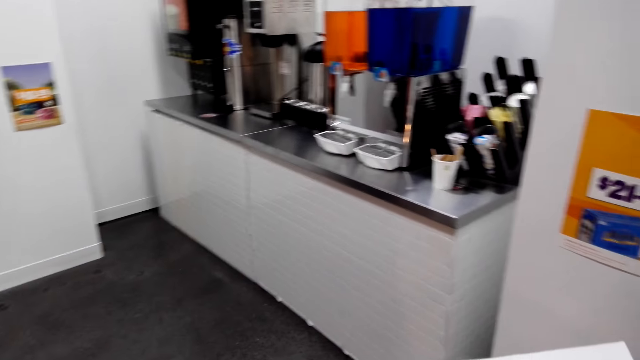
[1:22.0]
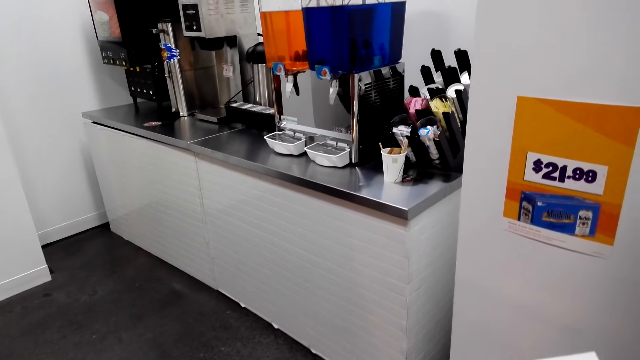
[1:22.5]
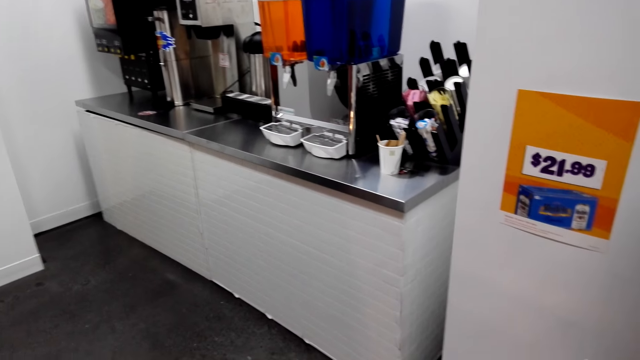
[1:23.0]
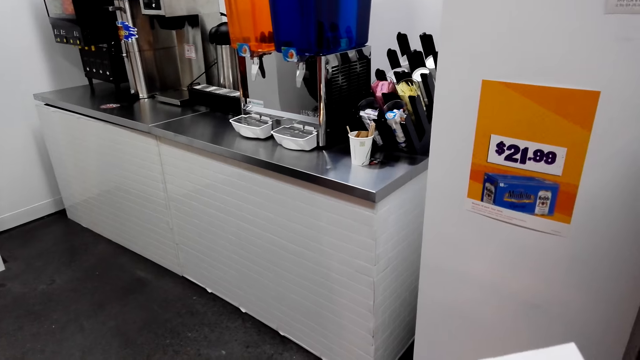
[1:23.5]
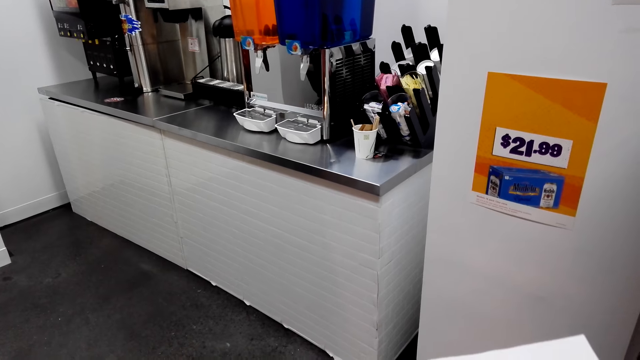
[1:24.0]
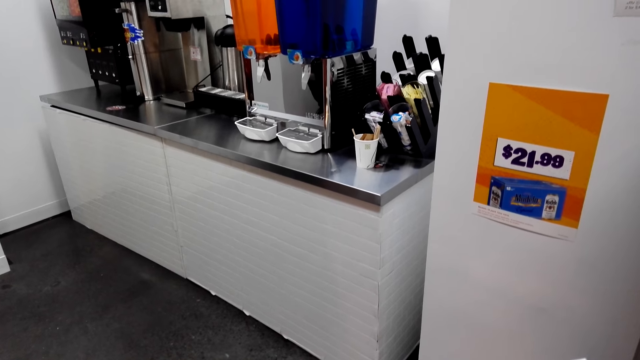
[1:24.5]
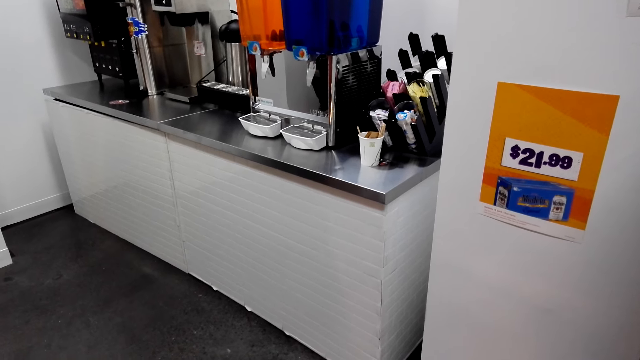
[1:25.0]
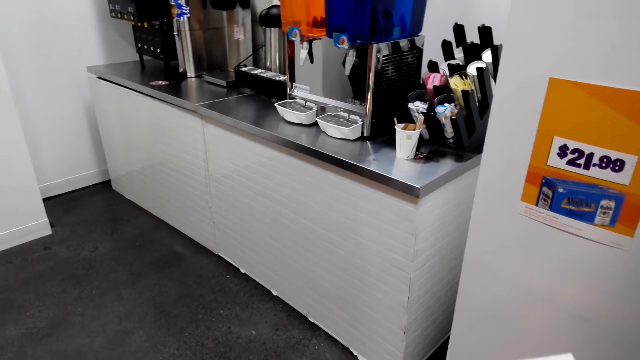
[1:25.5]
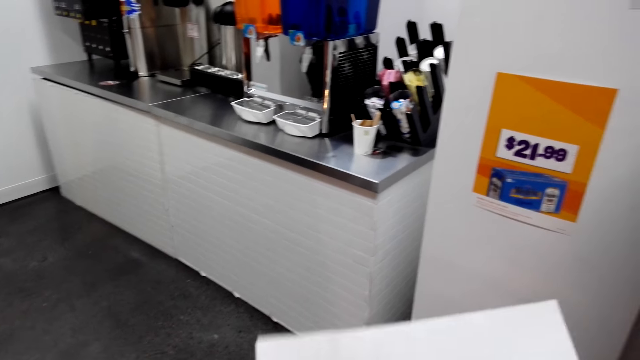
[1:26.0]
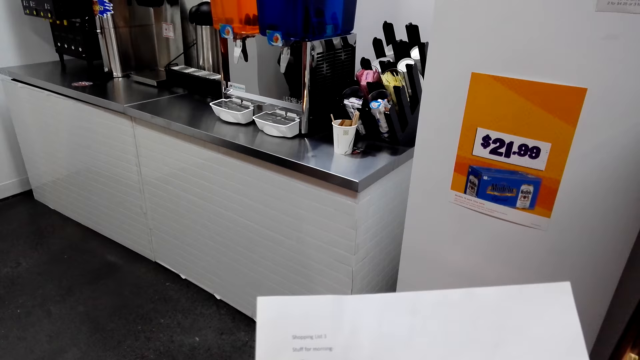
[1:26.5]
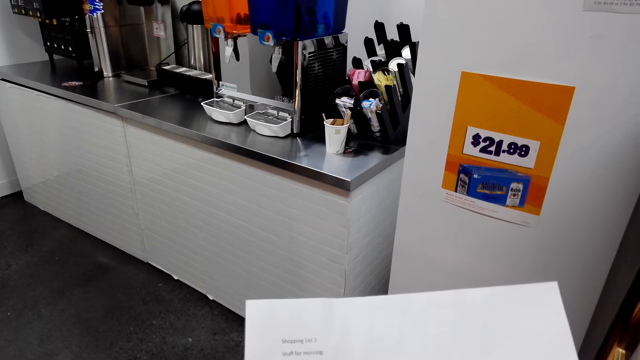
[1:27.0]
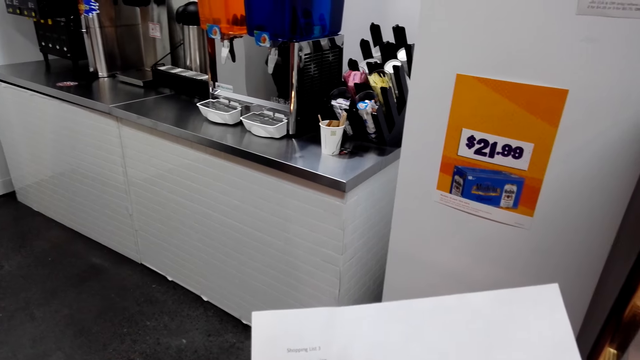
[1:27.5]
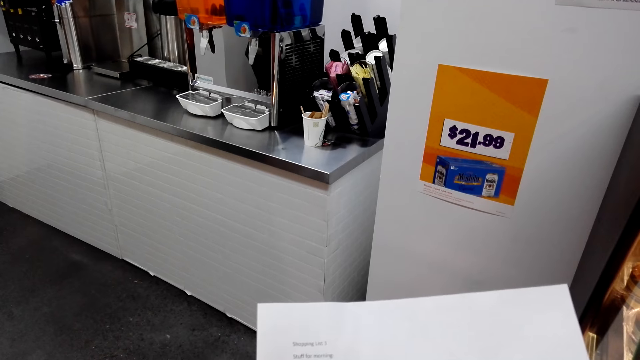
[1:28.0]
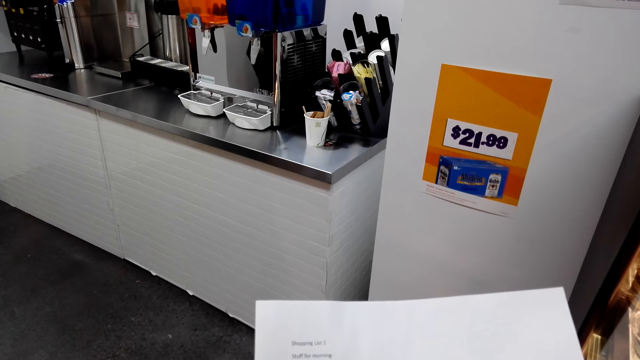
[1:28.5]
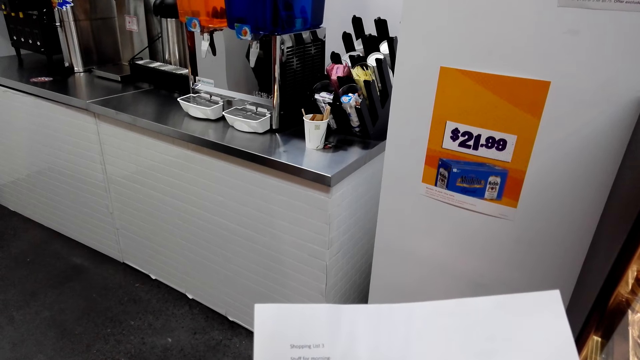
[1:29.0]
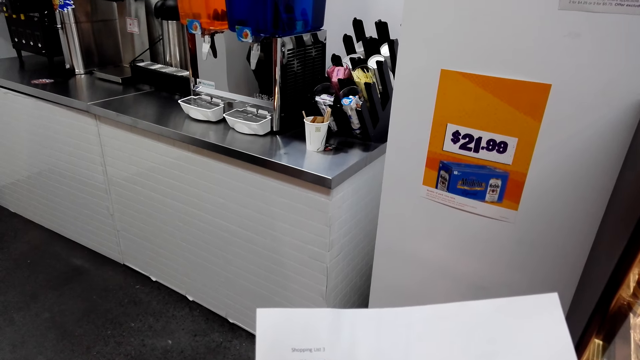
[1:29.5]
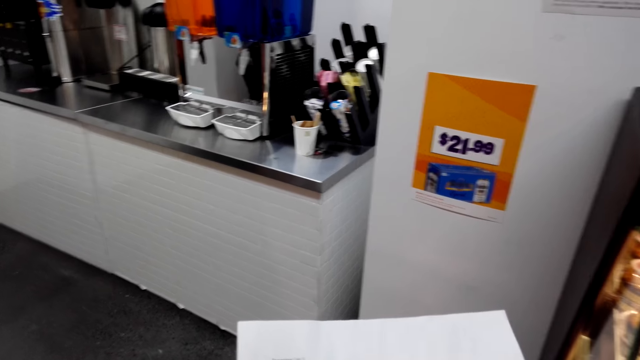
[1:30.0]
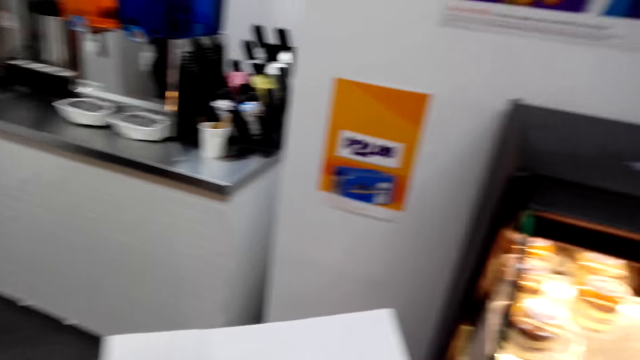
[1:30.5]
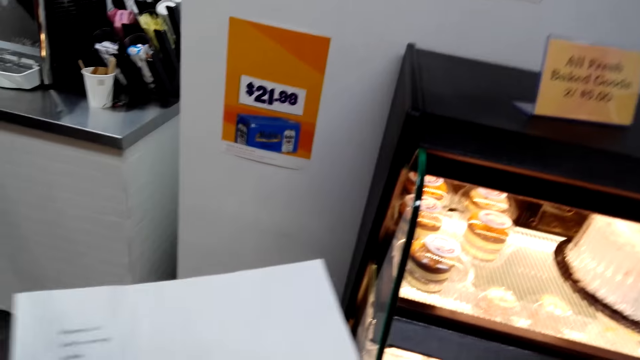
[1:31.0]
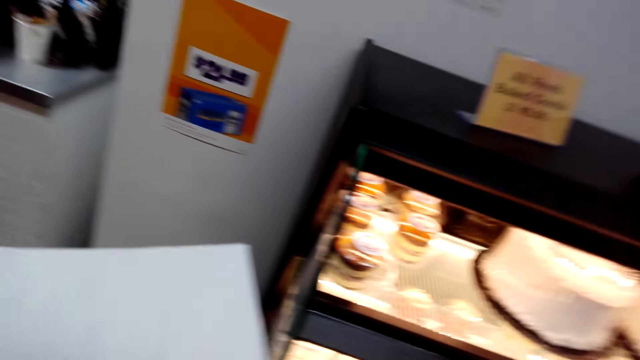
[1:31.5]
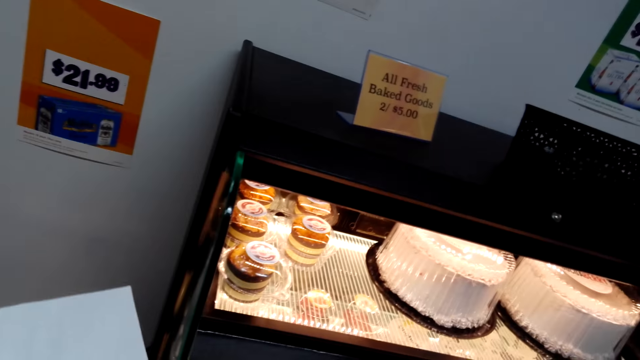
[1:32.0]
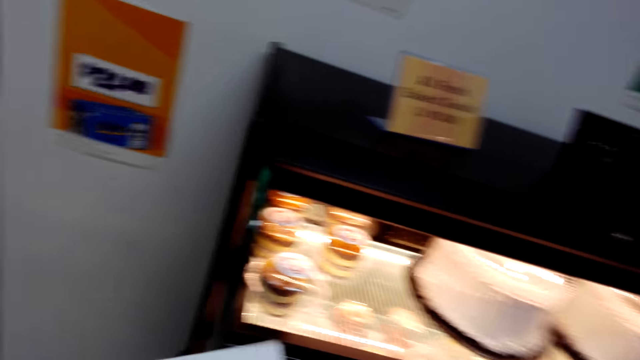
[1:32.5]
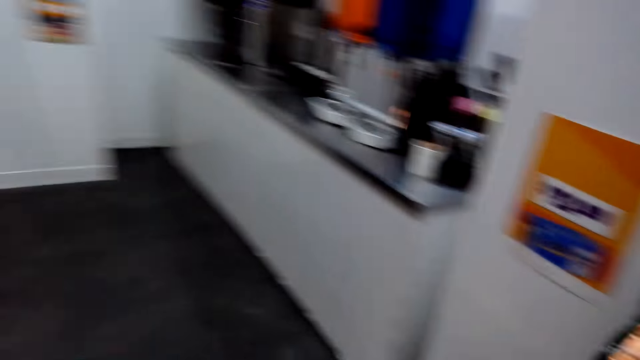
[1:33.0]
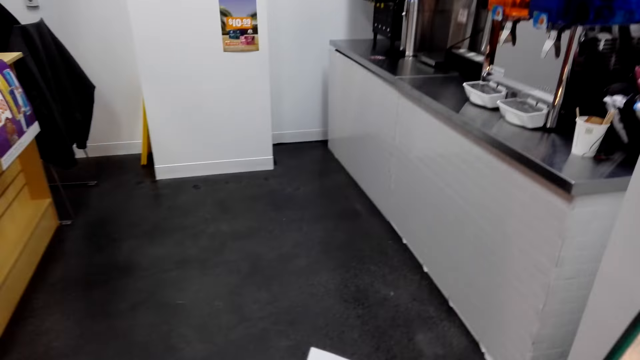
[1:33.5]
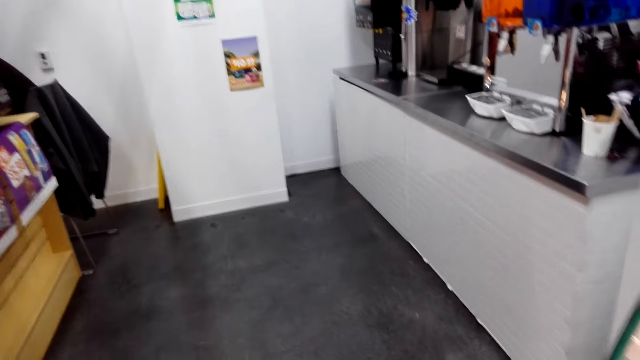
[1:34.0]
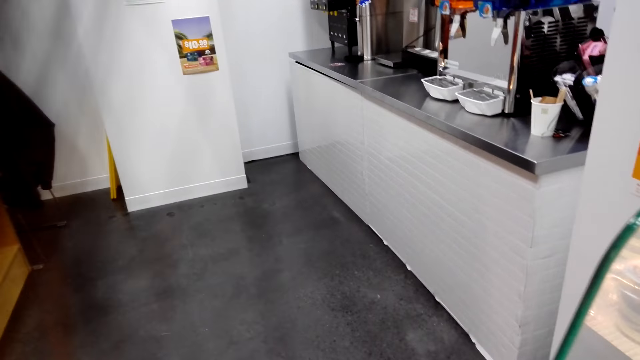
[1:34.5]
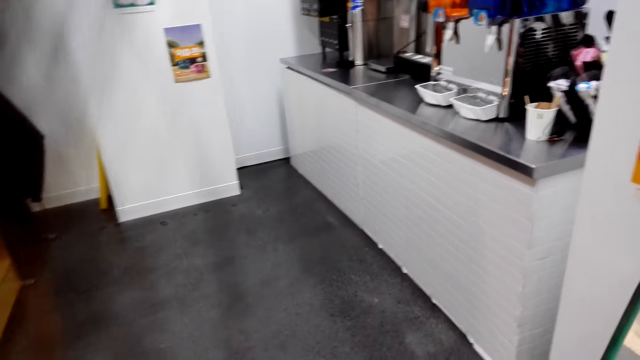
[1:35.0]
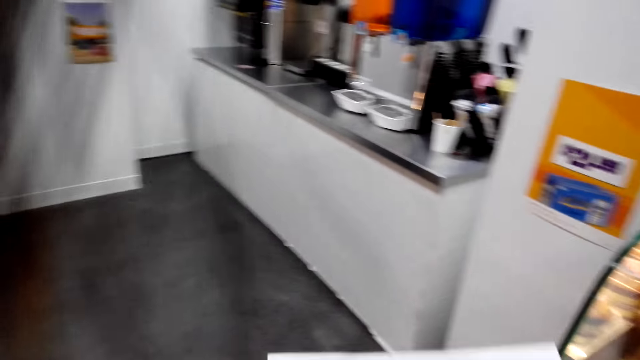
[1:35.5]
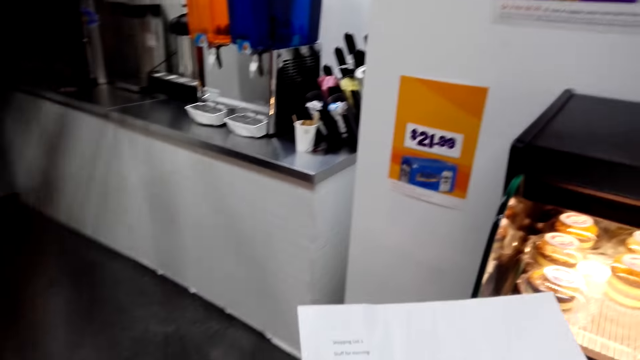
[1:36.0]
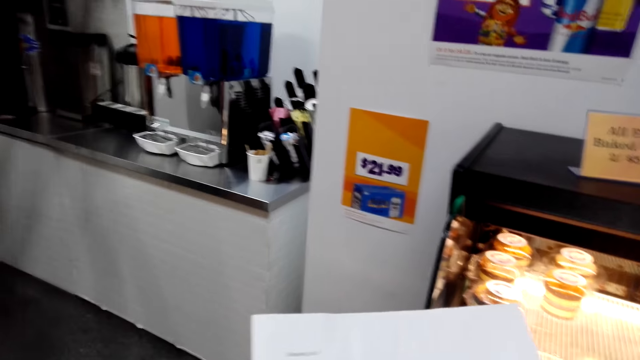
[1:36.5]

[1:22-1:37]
The camera wearer reads the paper. They look around.

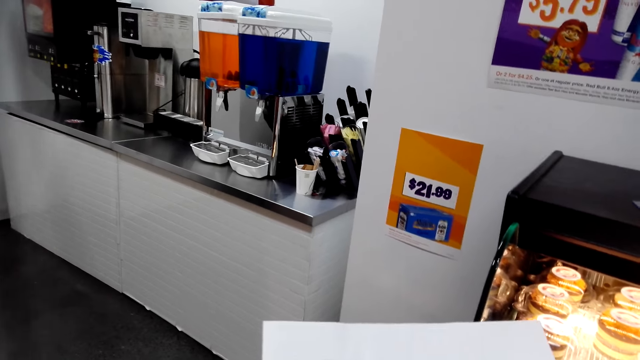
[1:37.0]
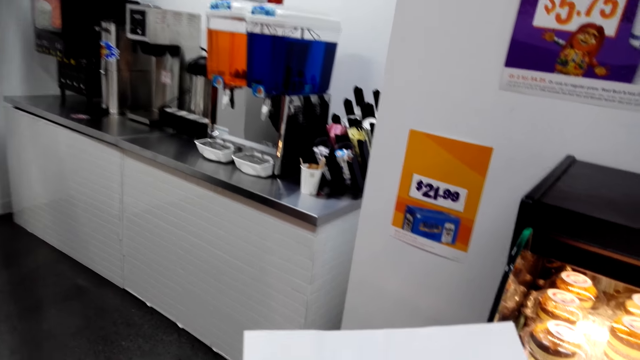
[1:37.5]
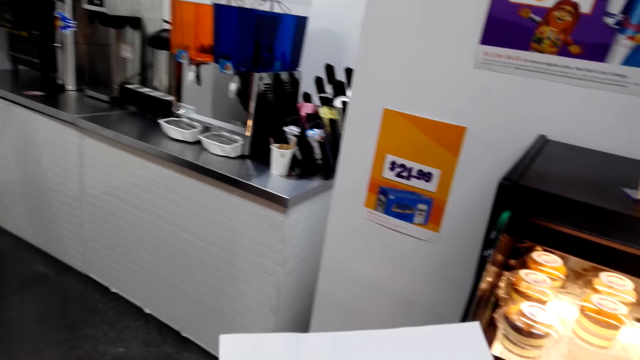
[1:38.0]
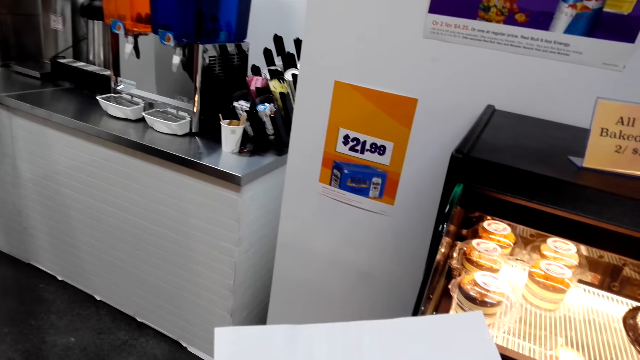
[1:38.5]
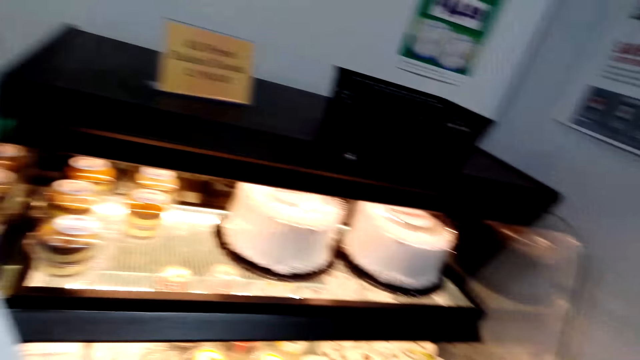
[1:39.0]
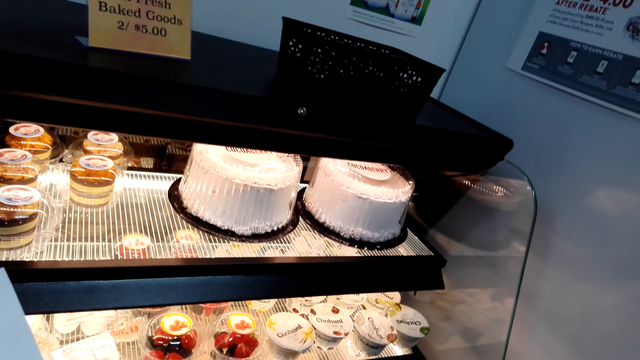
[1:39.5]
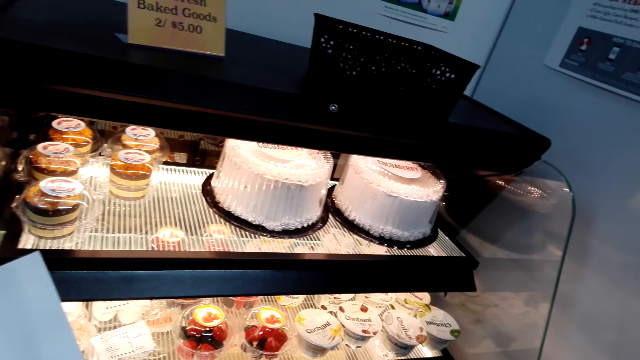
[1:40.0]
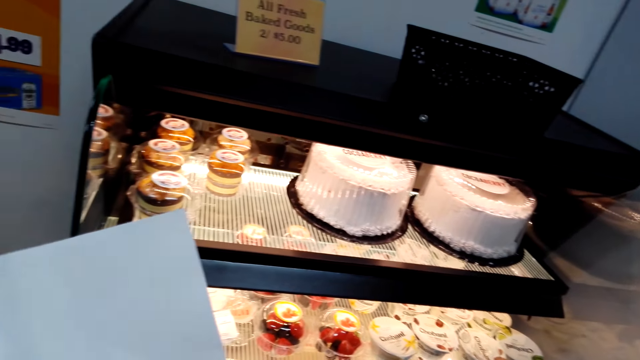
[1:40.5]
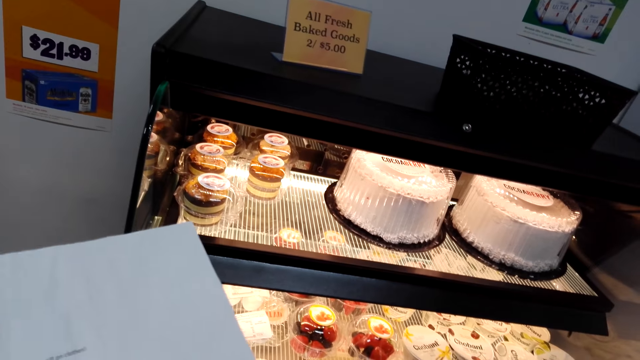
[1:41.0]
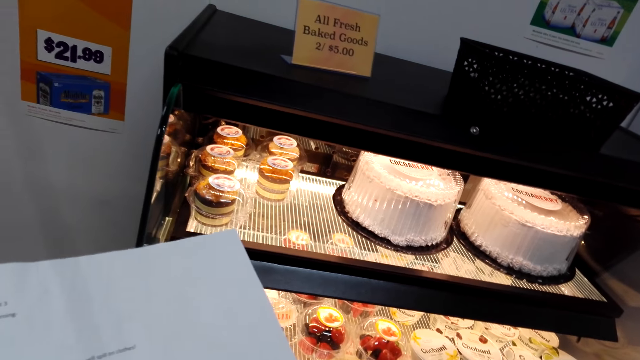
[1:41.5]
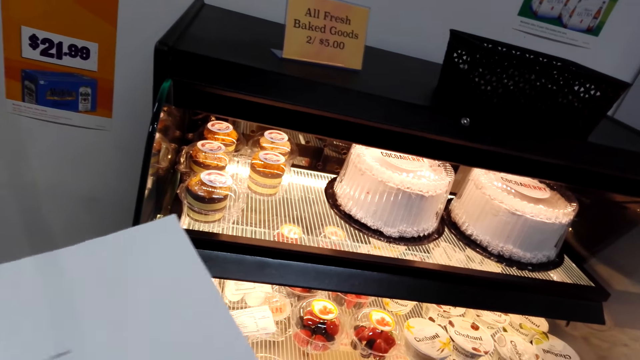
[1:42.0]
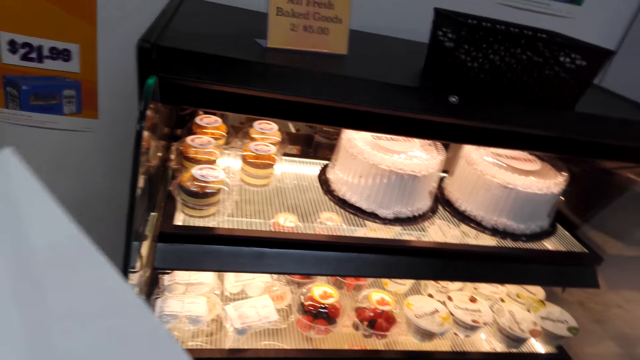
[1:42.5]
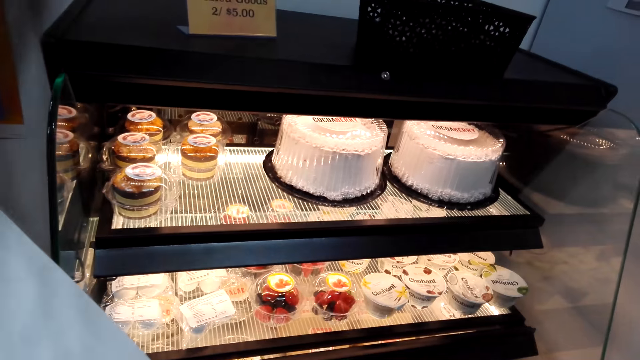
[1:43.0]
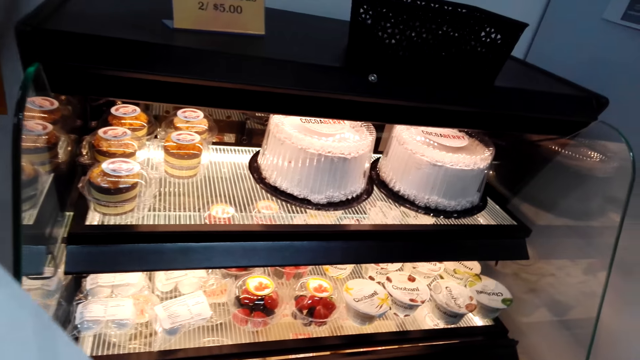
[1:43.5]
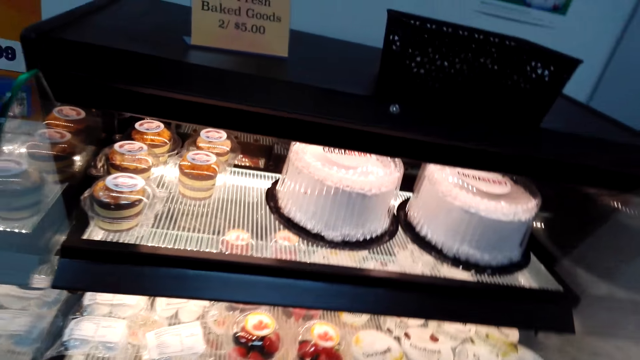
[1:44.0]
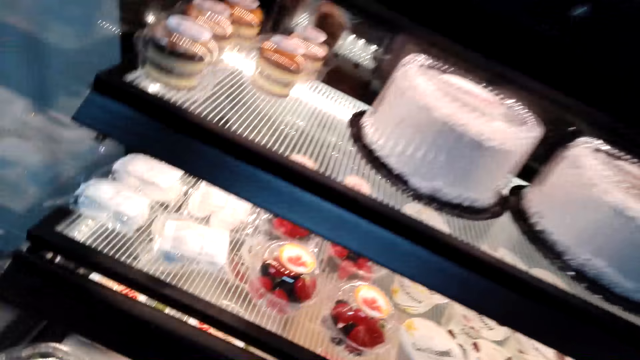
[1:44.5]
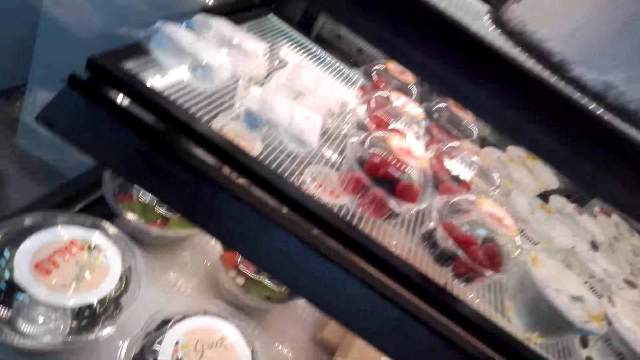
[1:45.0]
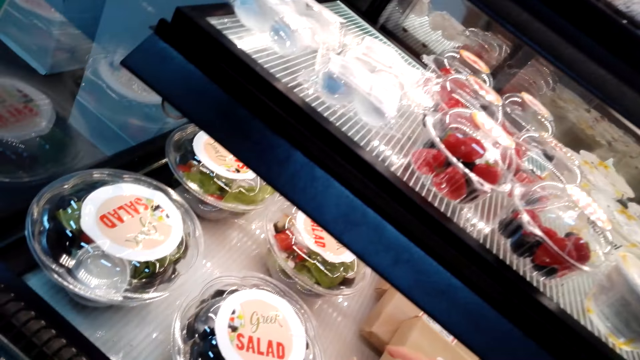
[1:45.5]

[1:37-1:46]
The camera wearer holds a shopping list.
